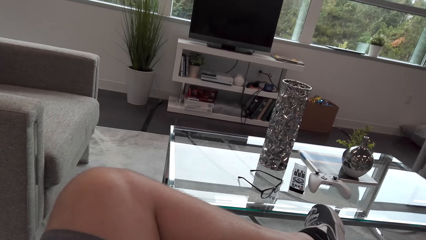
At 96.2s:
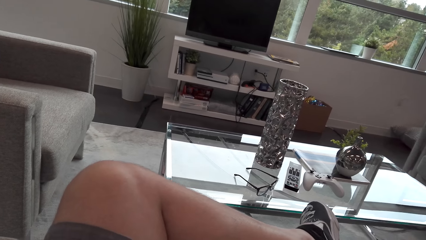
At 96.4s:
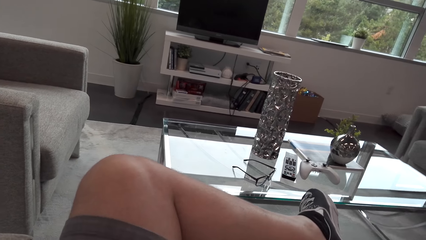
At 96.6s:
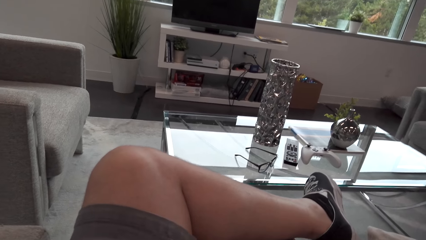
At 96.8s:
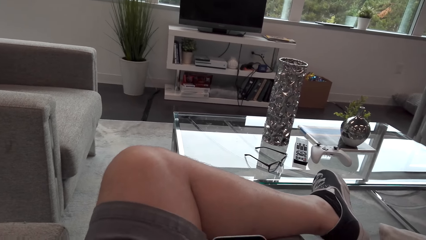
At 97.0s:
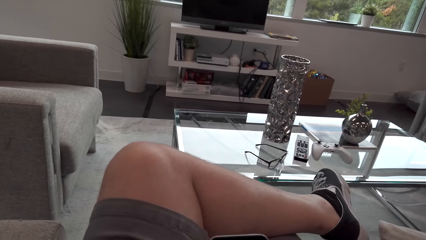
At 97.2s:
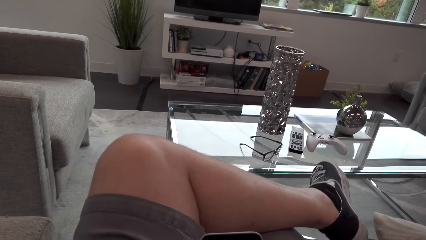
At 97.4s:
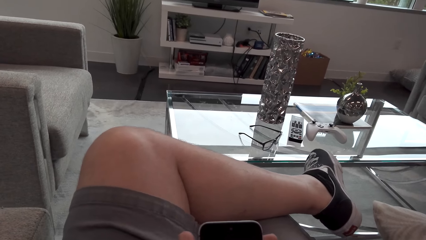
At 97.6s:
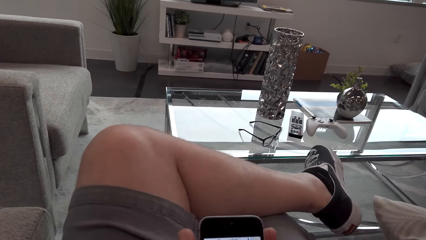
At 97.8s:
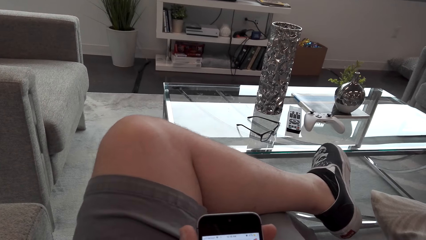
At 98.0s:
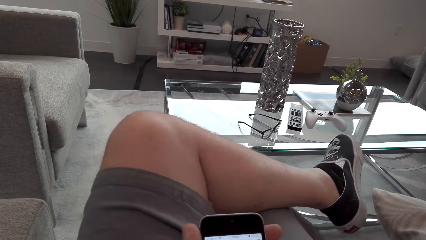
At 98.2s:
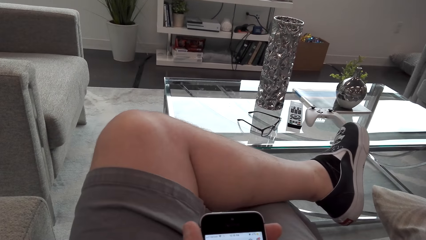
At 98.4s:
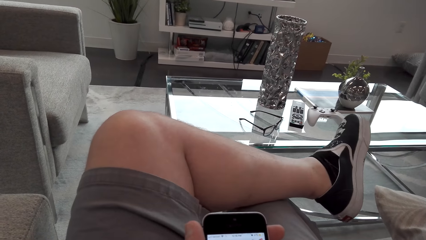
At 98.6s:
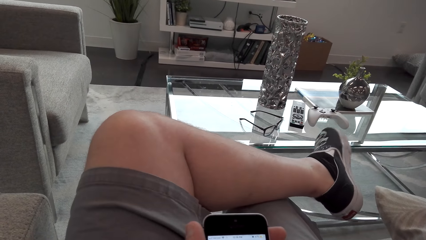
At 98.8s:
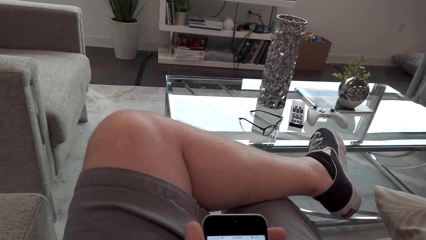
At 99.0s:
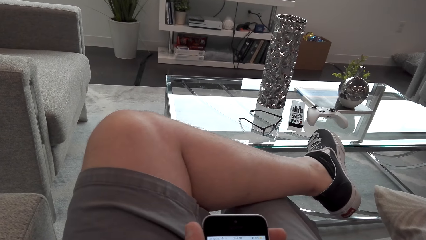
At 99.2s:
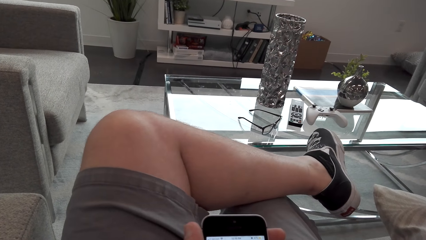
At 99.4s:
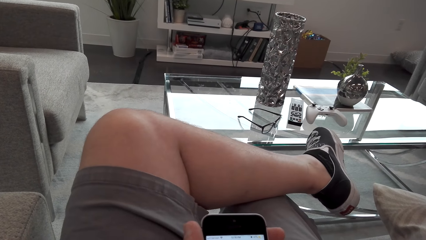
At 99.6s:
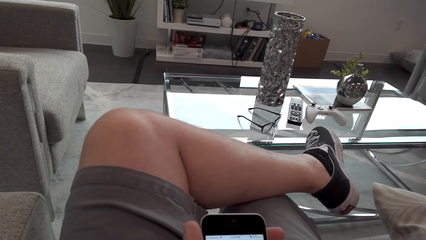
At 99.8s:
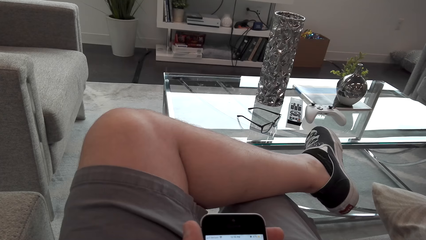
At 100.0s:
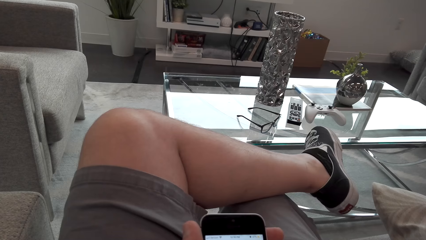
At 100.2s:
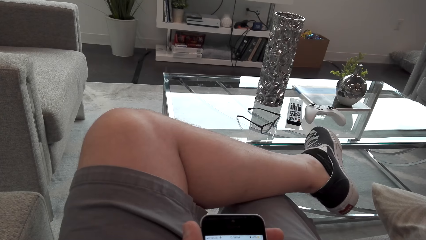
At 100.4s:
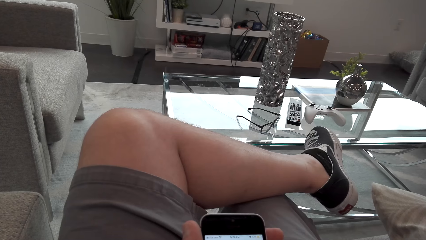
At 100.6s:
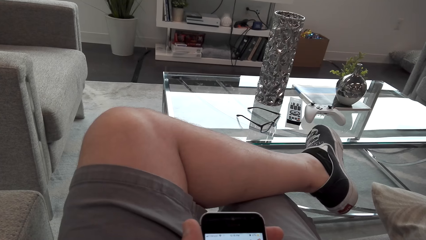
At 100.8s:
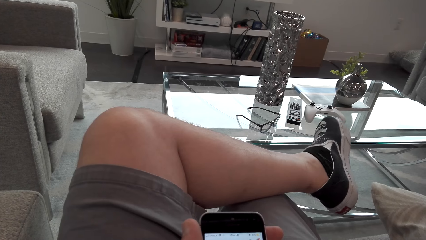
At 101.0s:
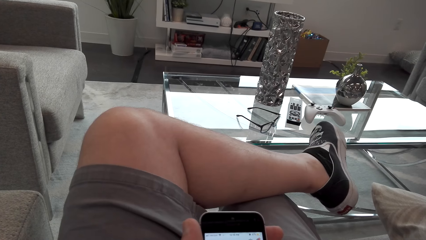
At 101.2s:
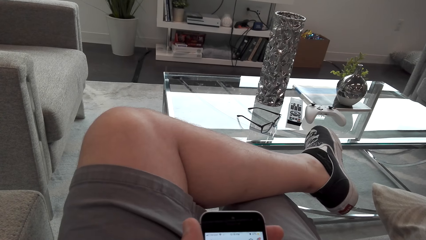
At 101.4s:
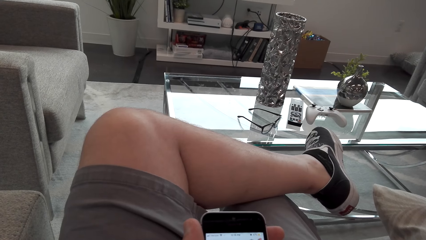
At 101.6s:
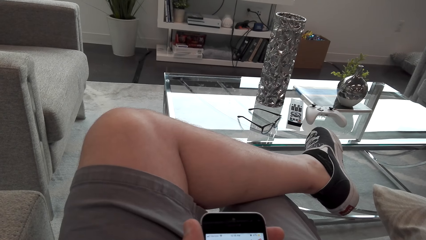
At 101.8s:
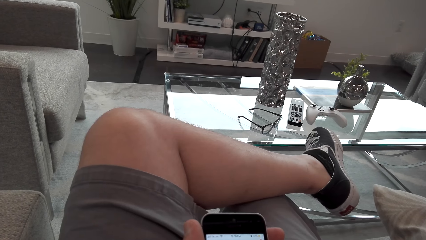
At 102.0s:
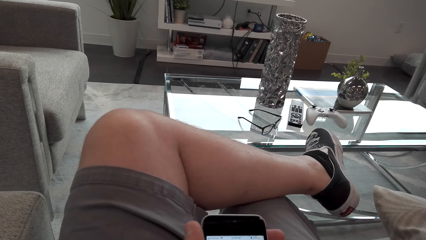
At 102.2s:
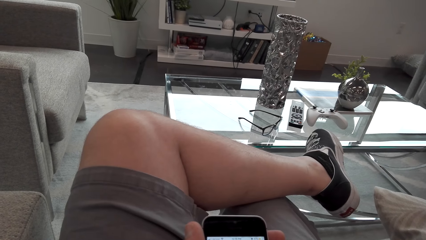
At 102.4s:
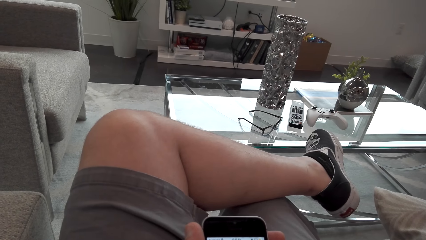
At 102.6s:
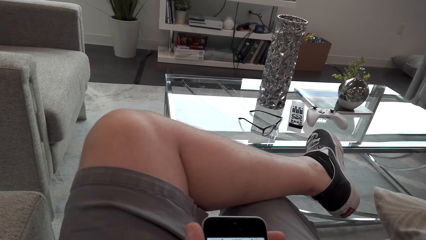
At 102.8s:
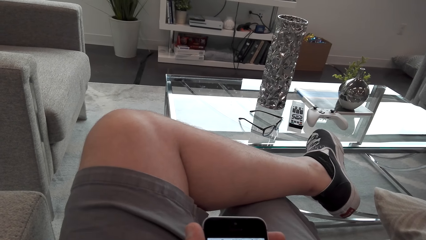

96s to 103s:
The camera wearer uses his phone on the couch.

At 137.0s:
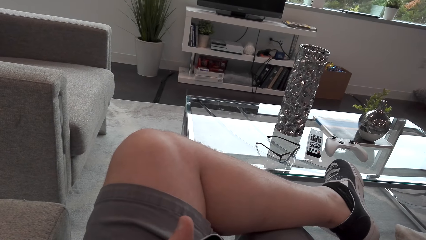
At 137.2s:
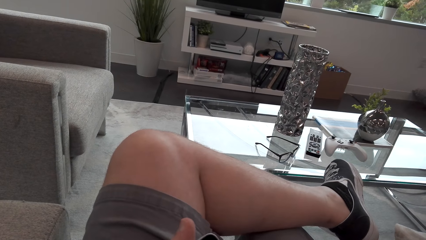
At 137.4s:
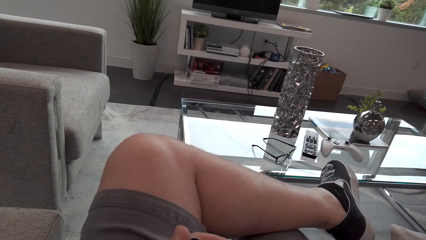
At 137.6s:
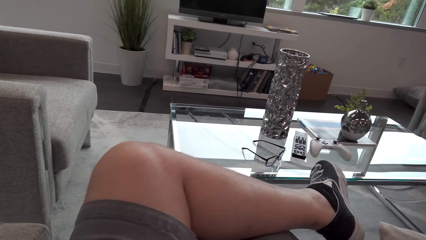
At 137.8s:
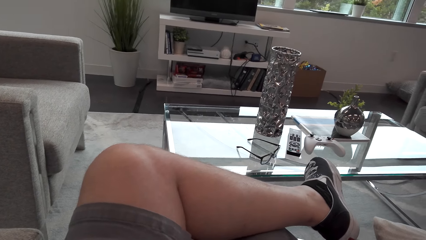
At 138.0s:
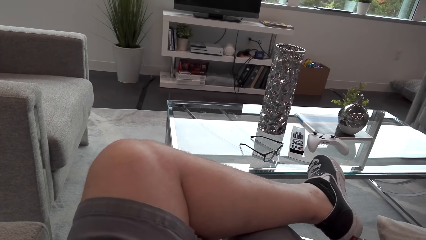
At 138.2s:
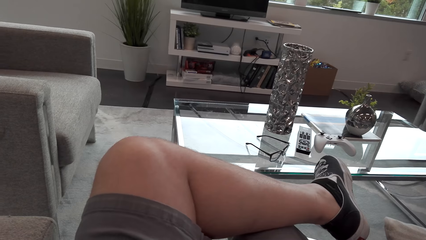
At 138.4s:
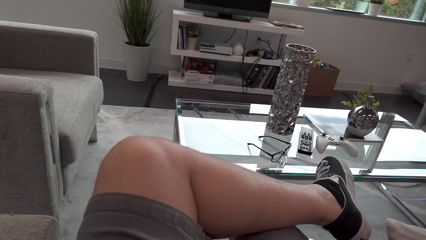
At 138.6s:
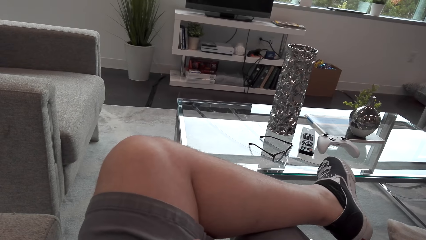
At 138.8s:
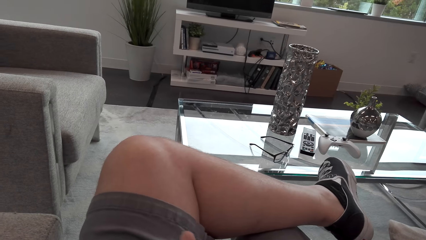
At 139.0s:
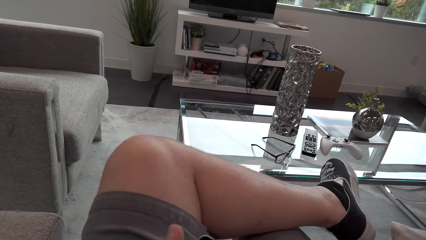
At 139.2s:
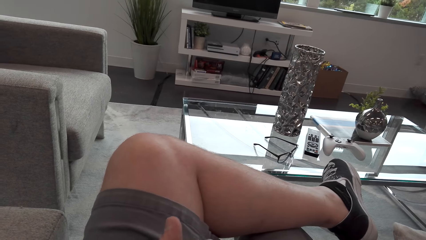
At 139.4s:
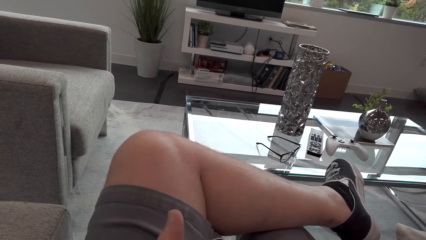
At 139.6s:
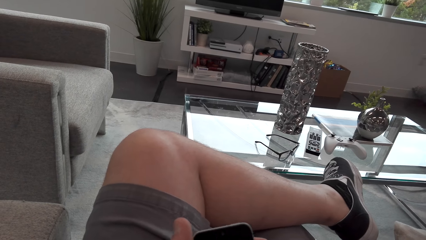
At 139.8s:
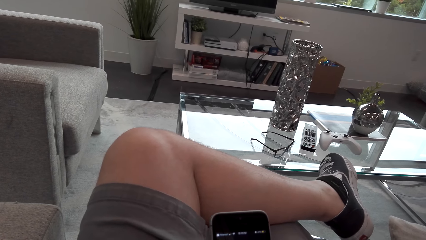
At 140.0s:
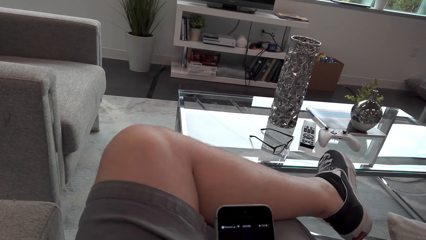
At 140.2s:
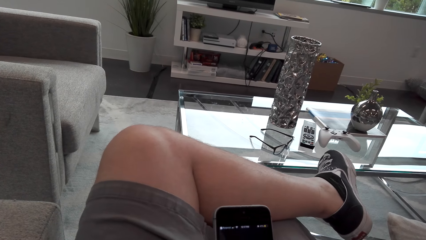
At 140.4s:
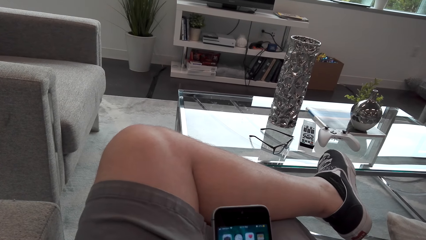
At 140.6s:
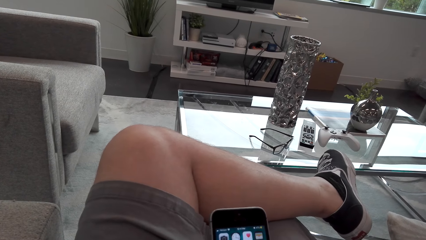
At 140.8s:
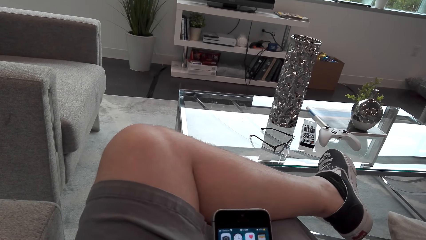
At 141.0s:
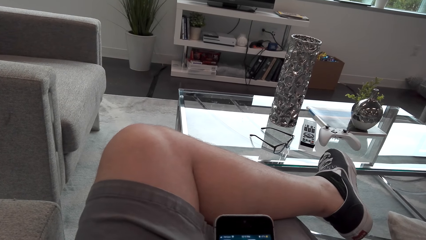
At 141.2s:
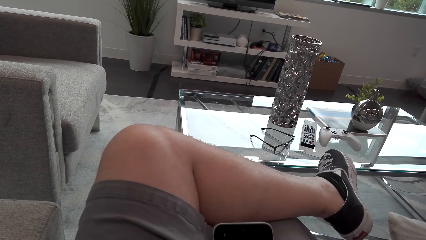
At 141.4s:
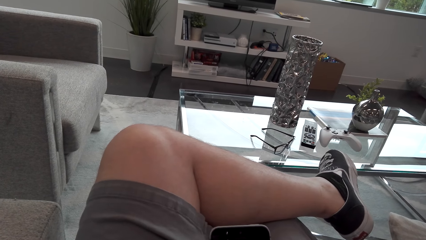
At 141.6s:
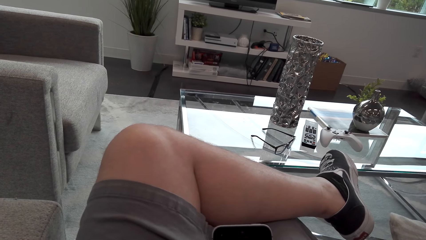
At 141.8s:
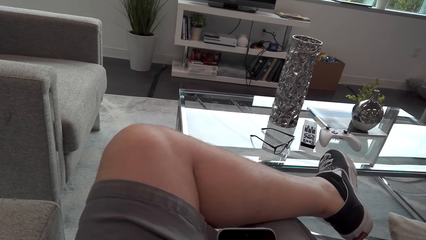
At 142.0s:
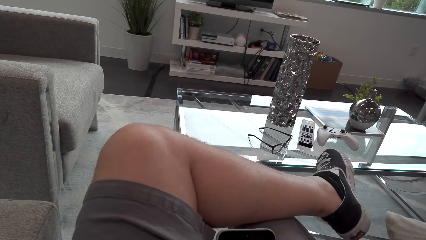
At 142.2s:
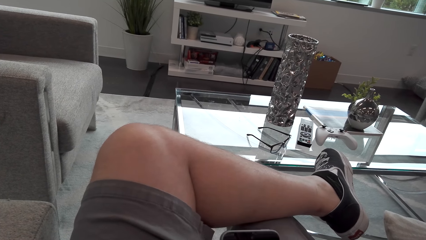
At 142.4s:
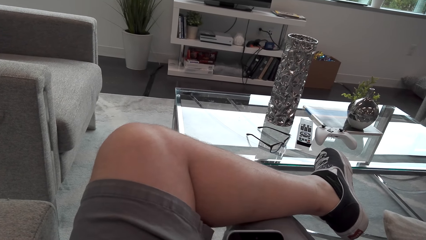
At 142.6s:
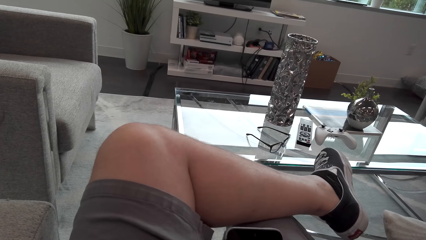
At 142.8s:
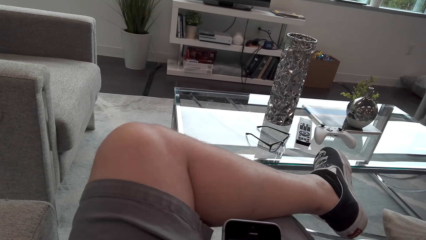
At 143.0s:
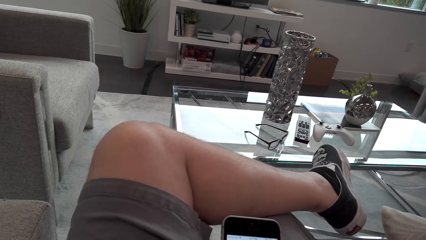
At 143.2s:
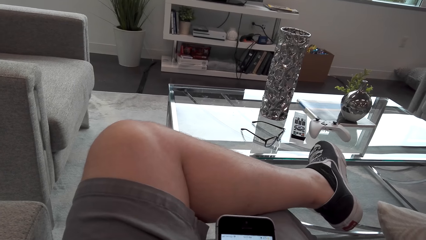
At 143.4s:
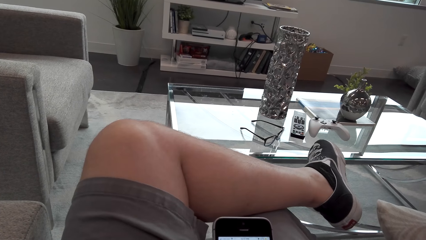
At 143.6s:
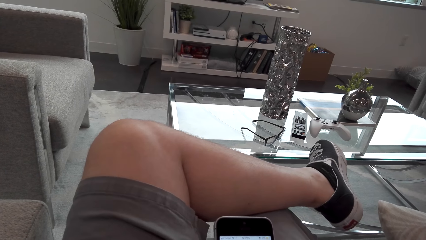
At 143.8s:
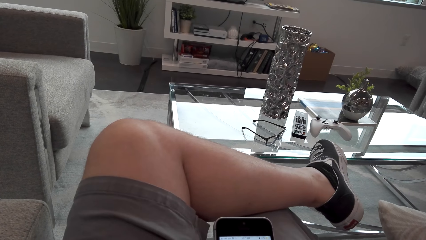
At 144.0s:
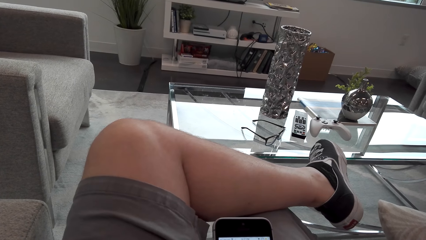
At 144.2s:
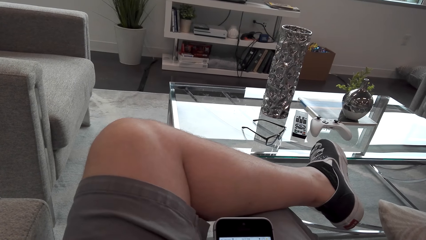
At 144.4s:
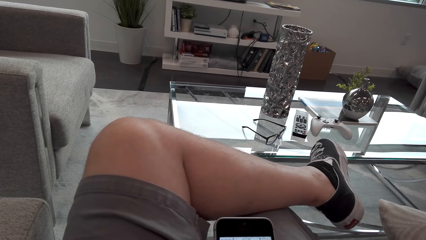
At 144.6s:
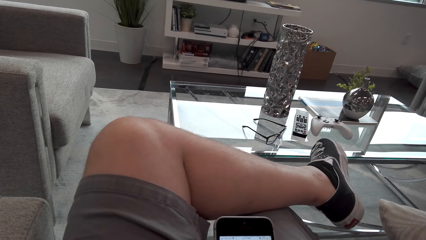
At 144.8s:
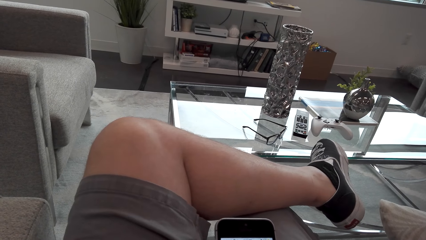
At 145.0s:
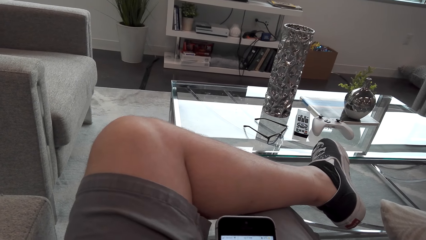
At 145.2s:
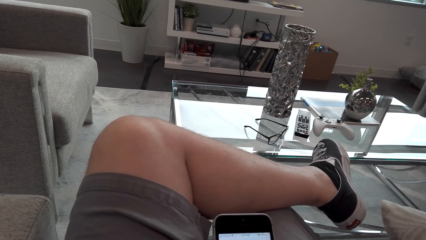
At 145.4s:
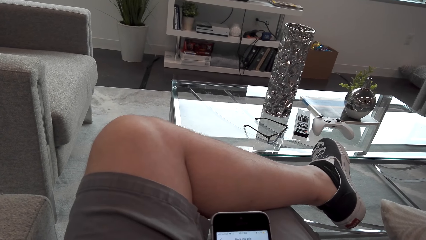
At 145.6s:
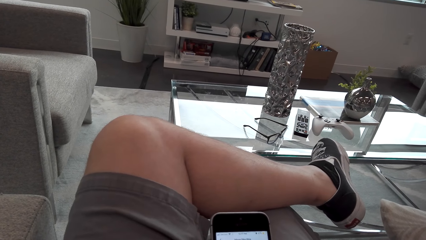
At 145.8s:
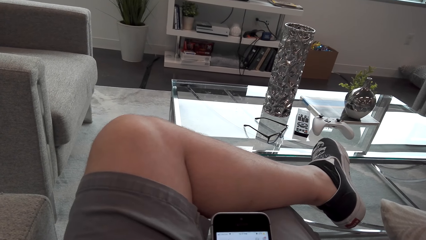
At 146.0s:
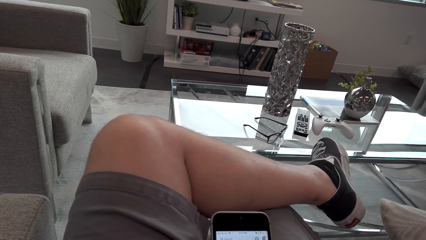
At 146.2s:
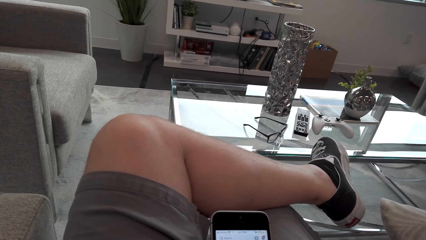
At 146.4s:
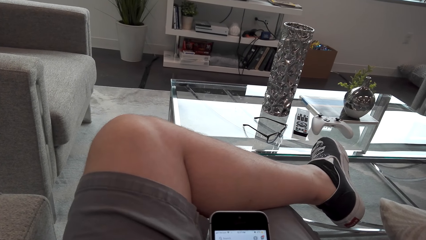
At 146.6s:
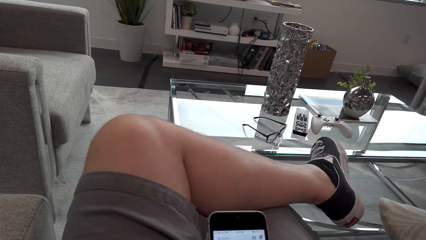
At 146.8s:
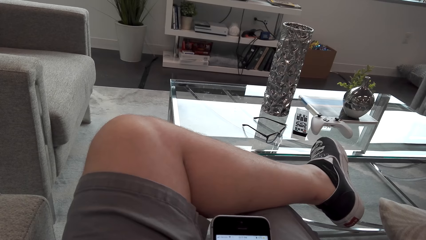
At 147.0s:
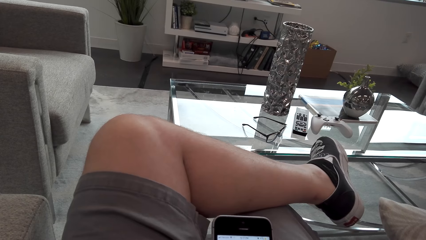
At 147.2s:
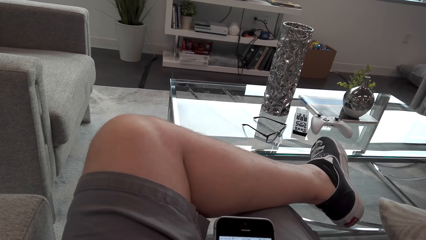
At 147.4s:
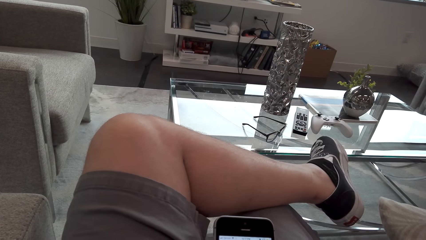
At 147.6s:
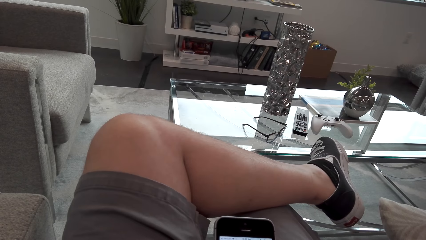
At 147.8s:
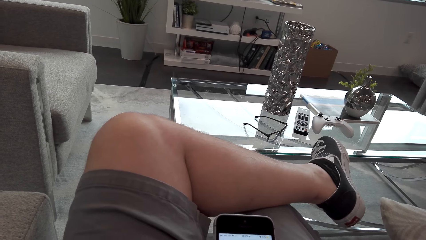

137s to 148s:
The camera wearer looks around. They operate the phone.
